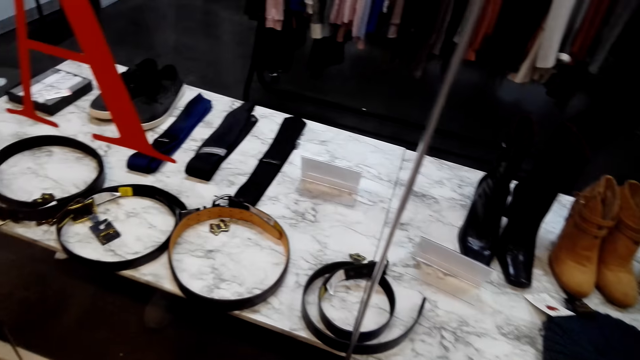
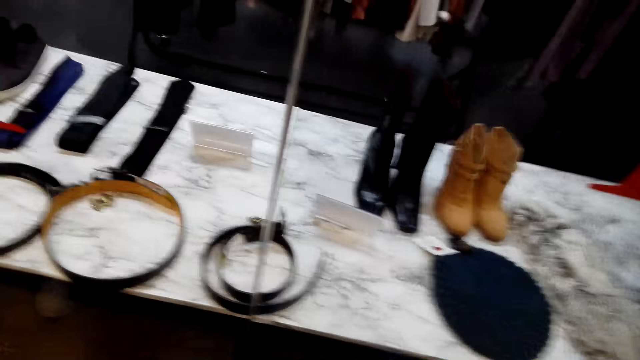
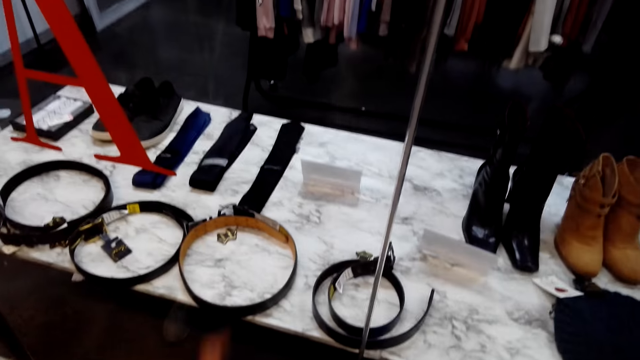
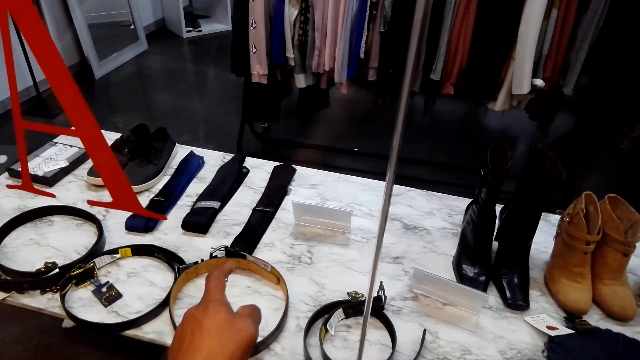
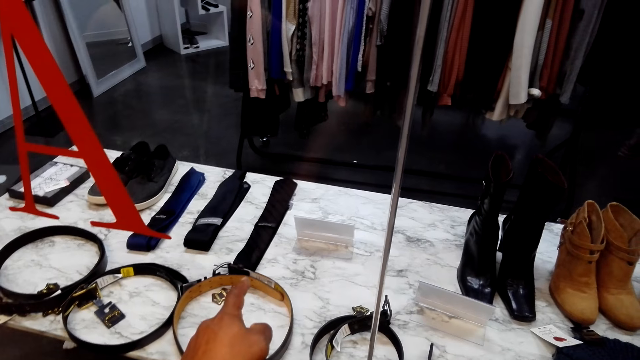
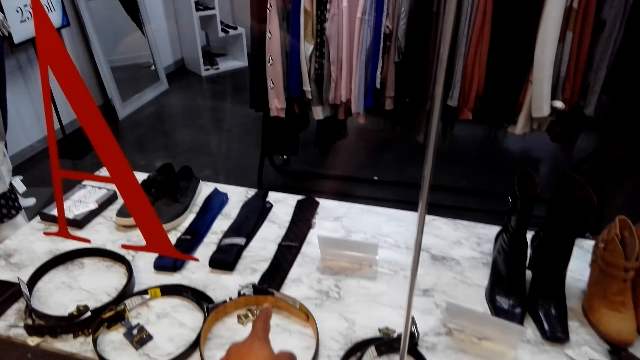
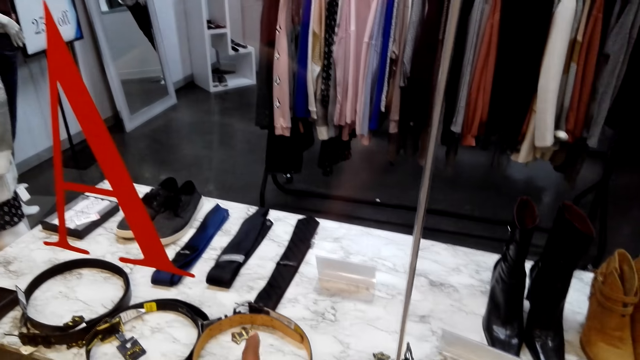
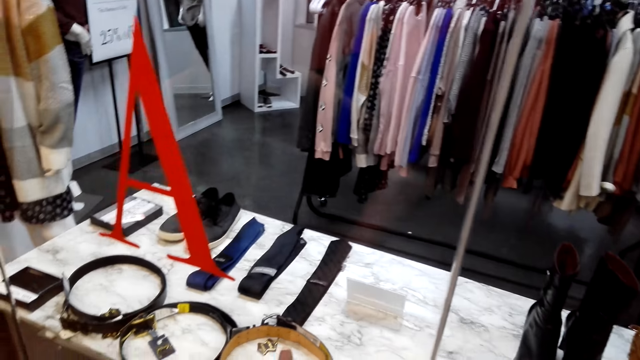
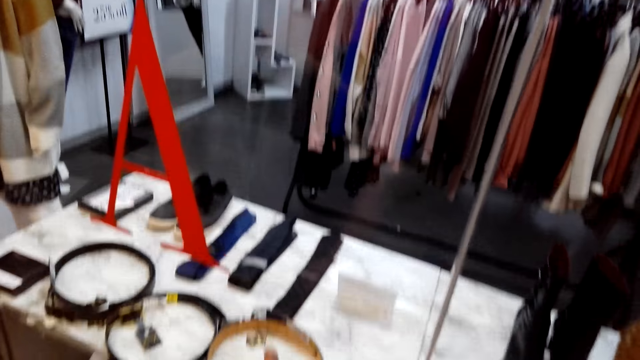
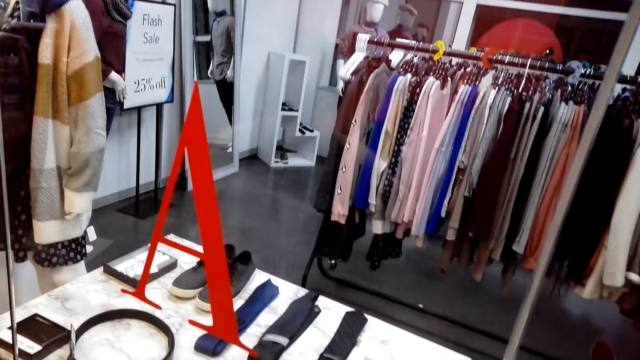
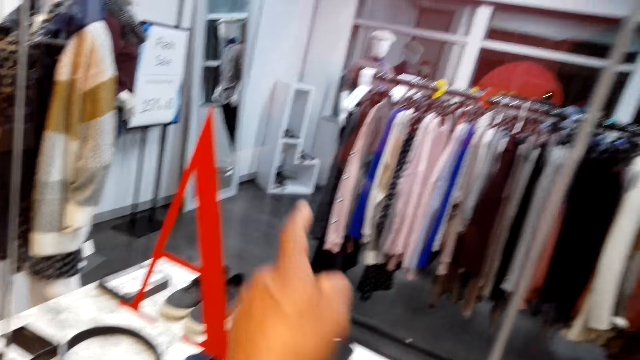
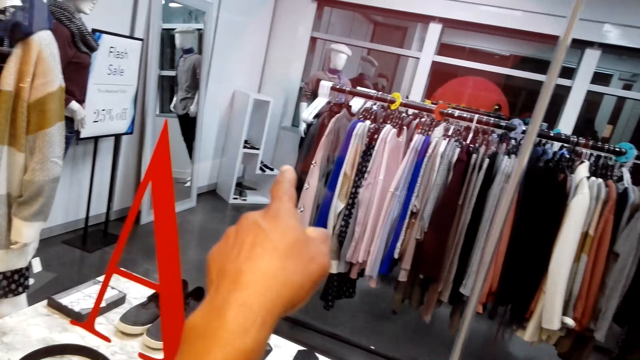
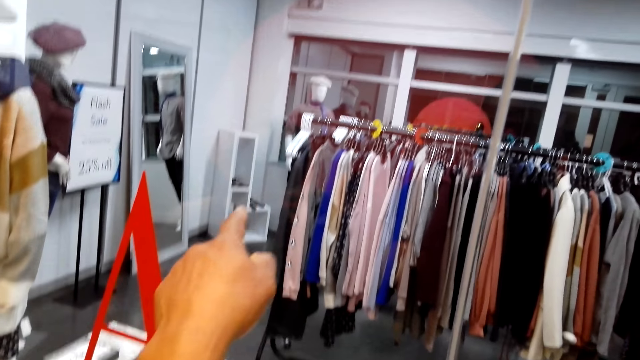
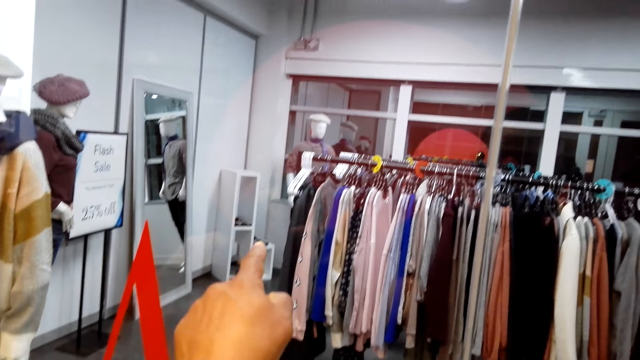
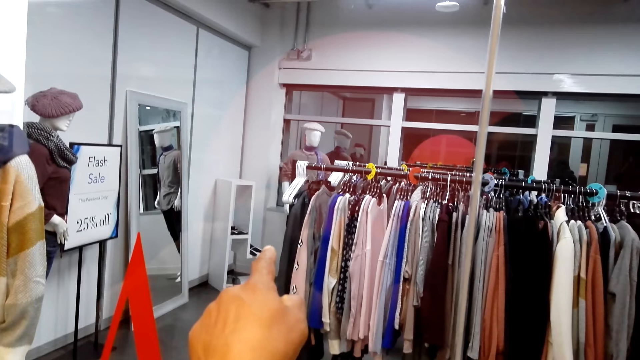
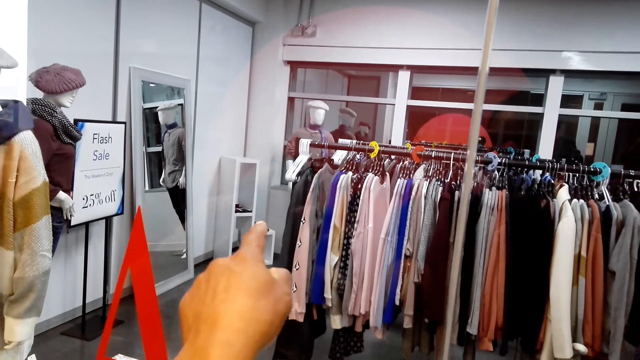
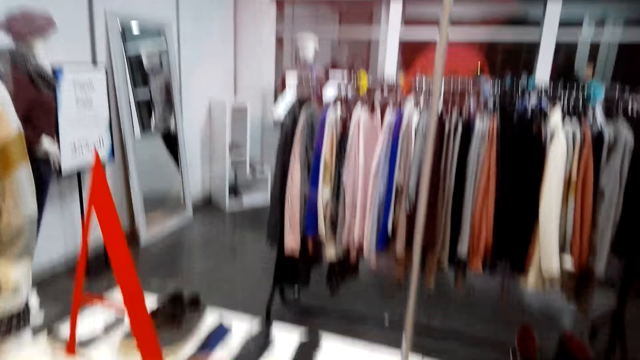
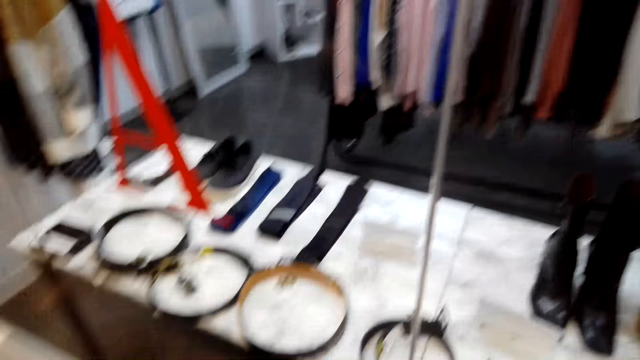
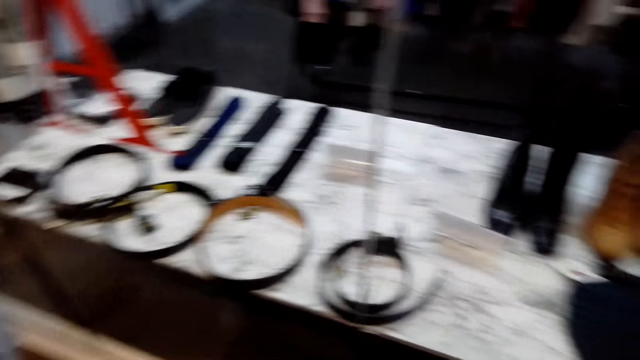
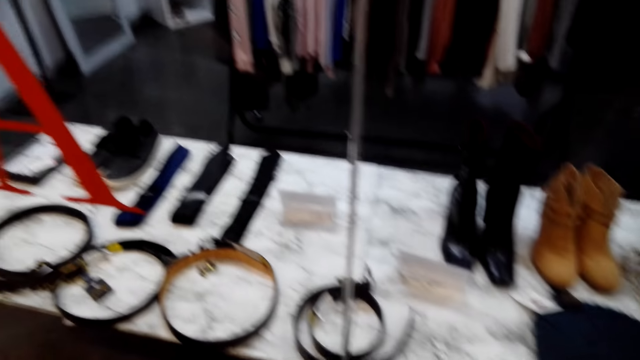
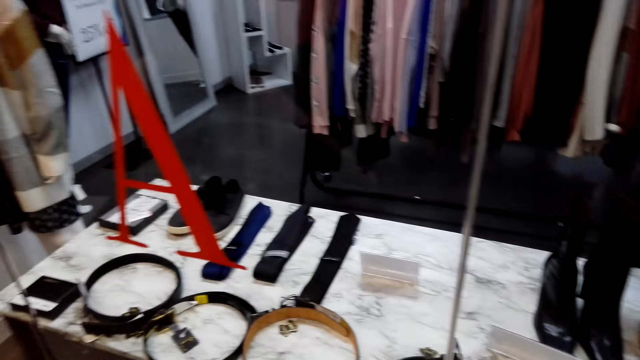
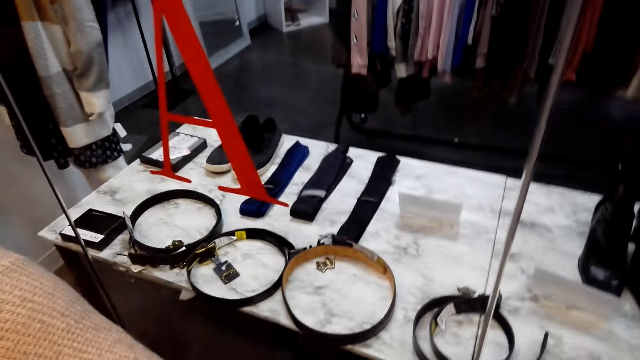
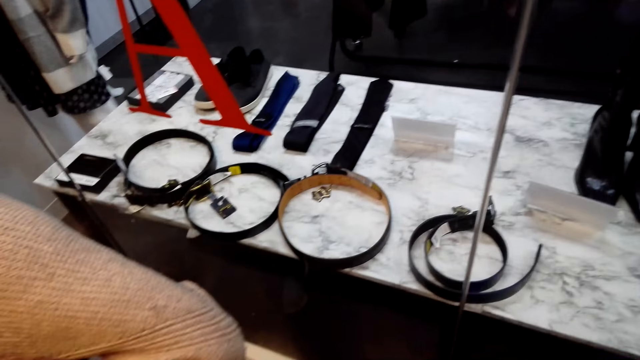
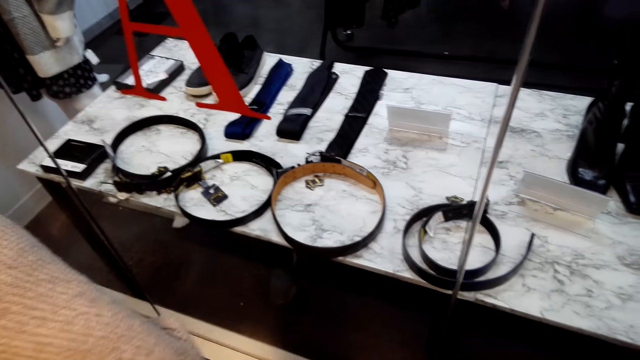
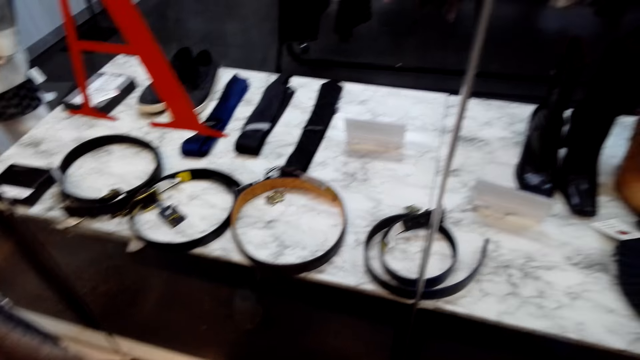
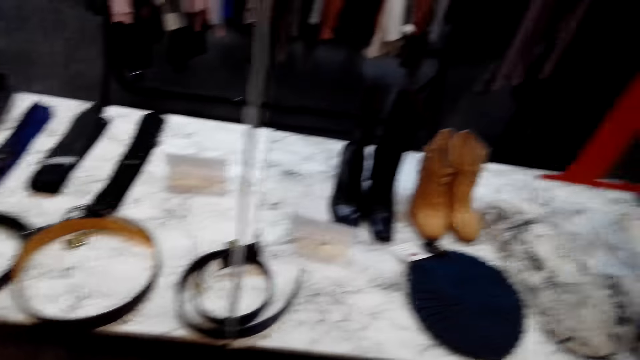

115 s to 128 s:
The camera wearer points at items on the table. They point at the clothes. They look around the shop.

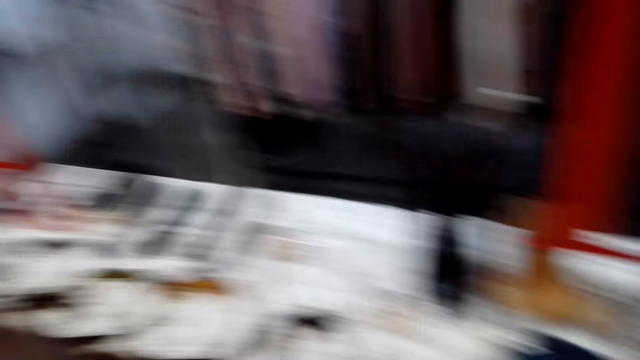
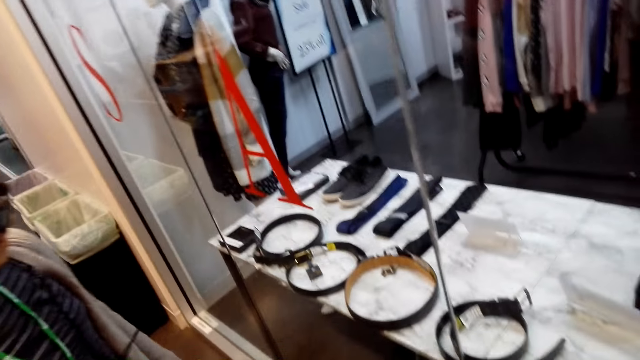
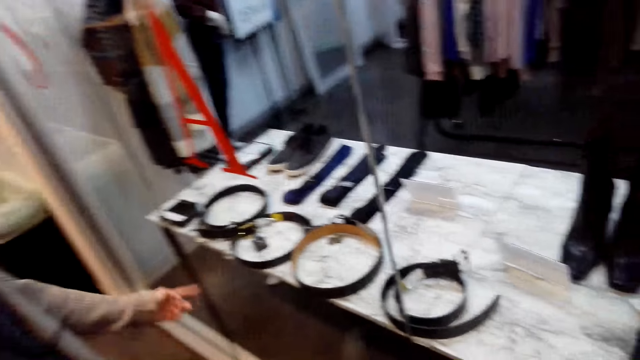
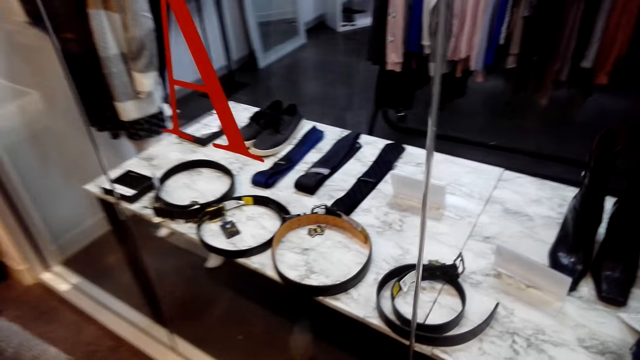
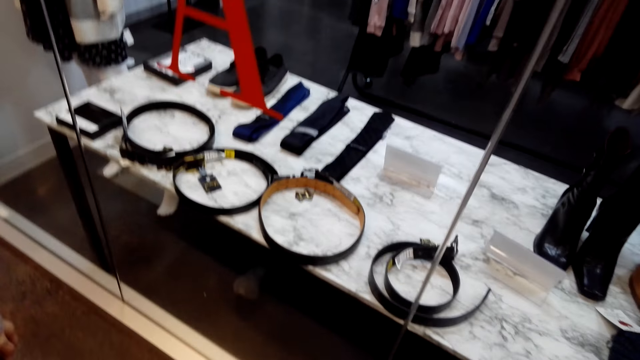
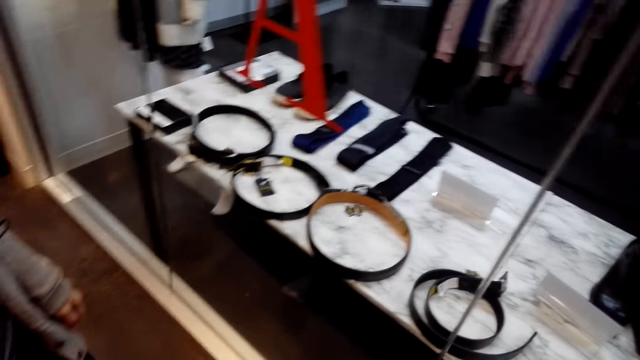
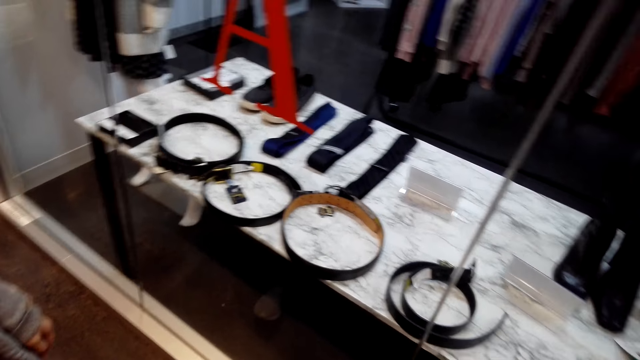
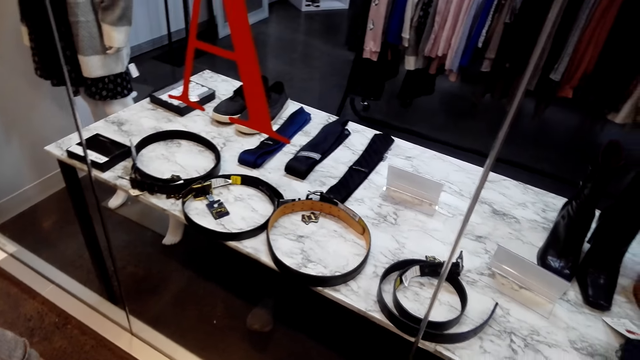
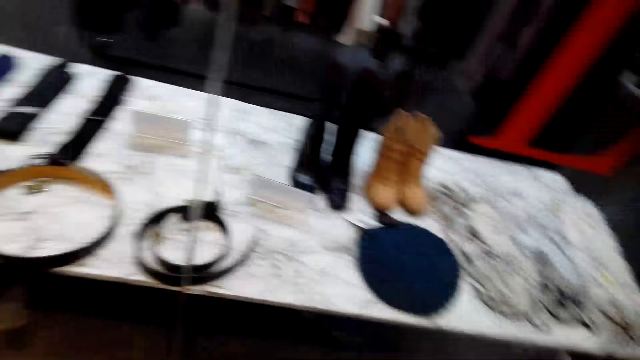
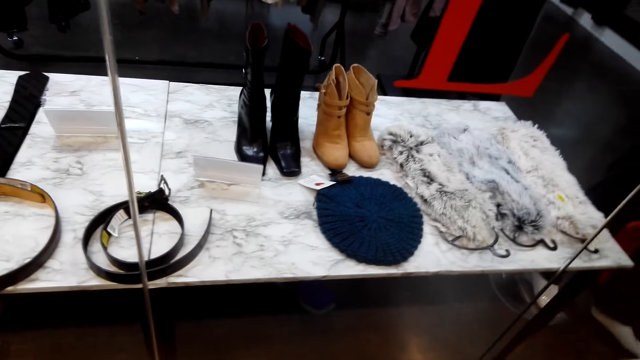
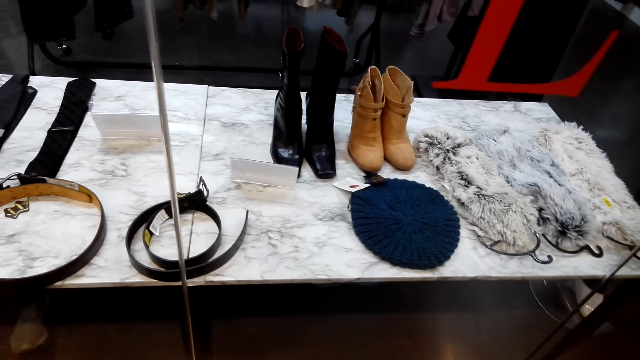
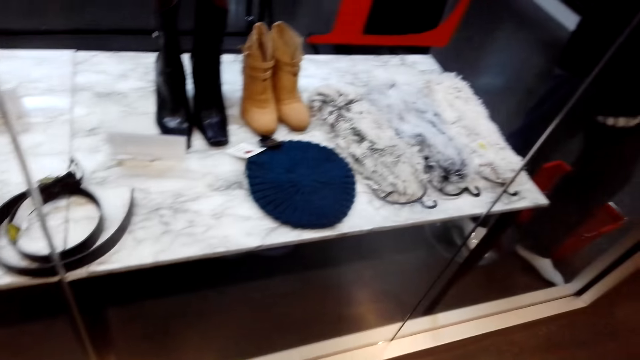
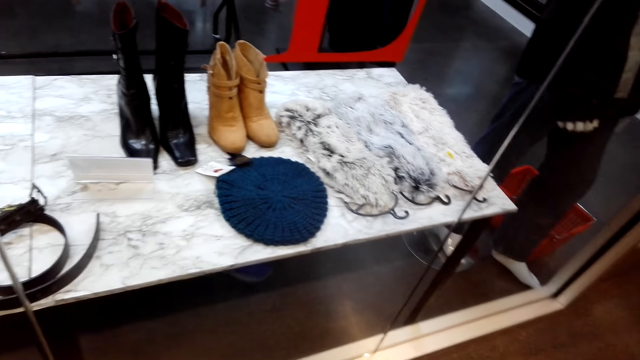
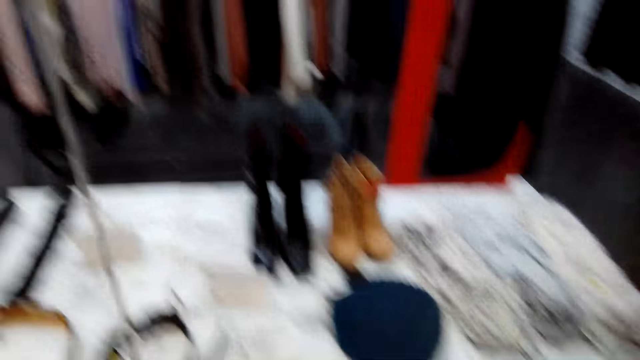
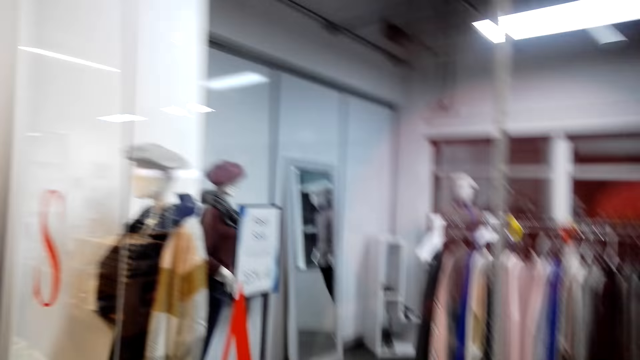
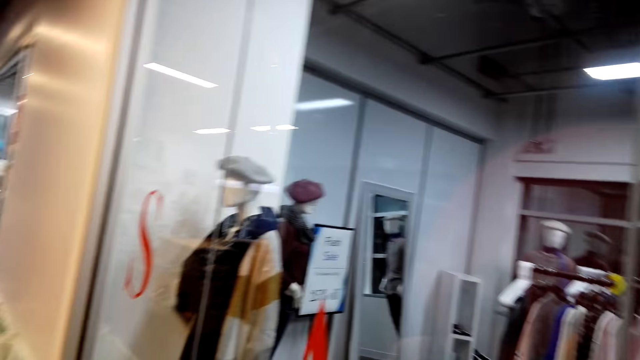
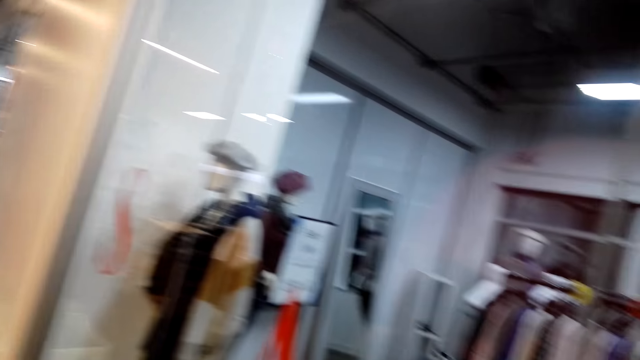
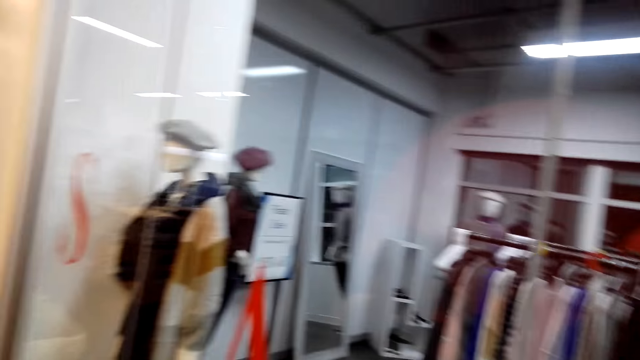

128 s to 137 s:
A woman points ahead. The camera wearer looks around.
